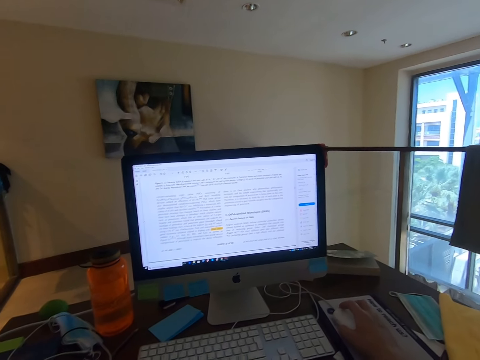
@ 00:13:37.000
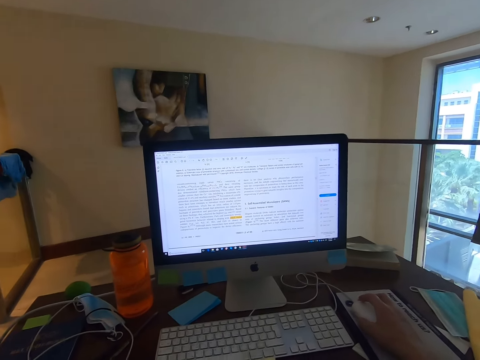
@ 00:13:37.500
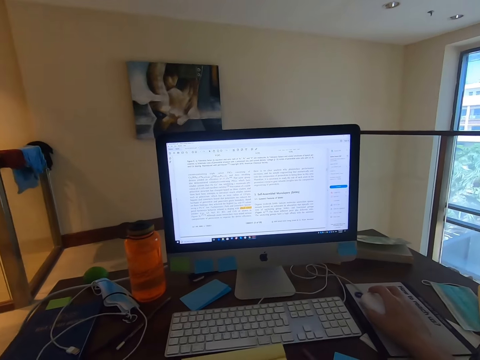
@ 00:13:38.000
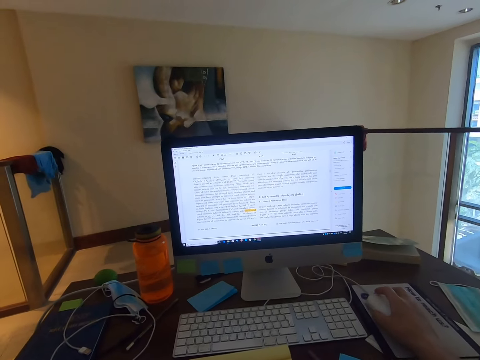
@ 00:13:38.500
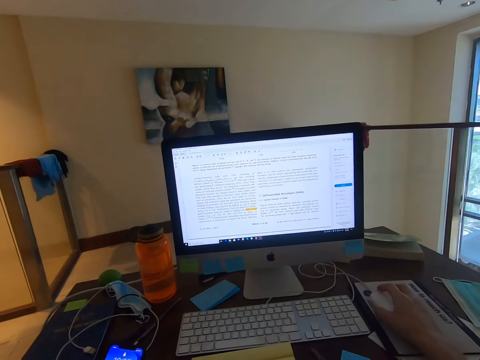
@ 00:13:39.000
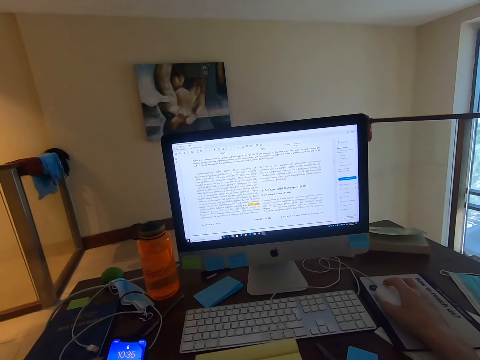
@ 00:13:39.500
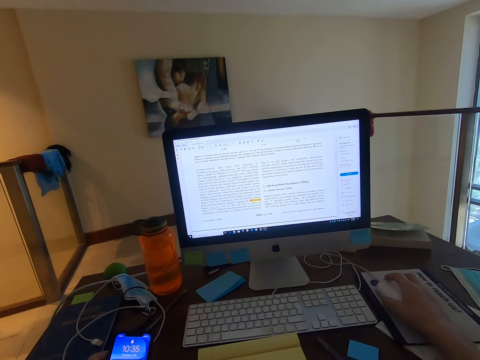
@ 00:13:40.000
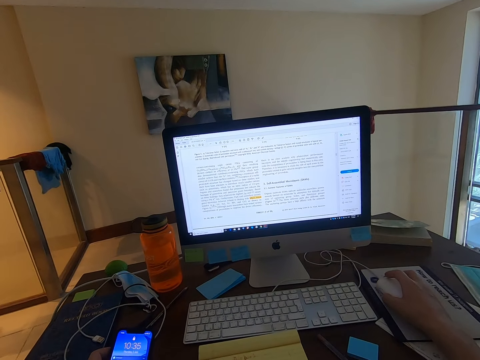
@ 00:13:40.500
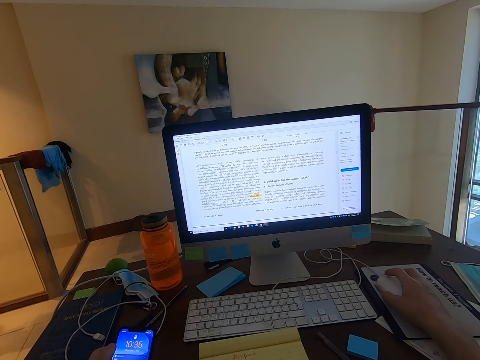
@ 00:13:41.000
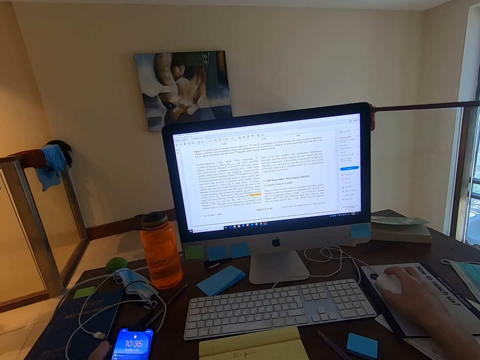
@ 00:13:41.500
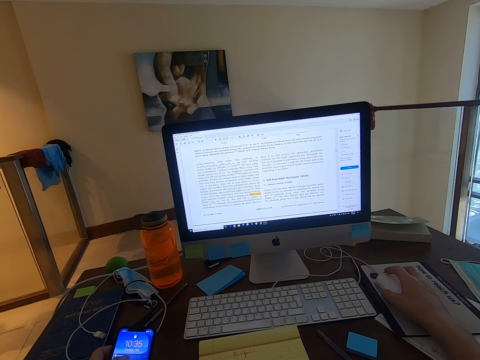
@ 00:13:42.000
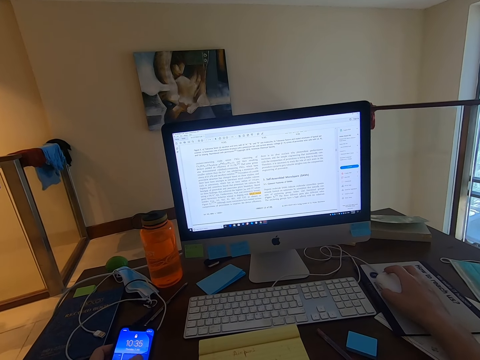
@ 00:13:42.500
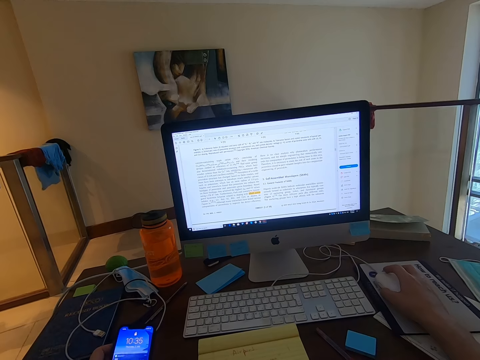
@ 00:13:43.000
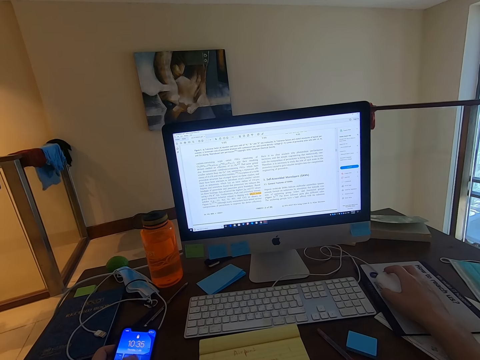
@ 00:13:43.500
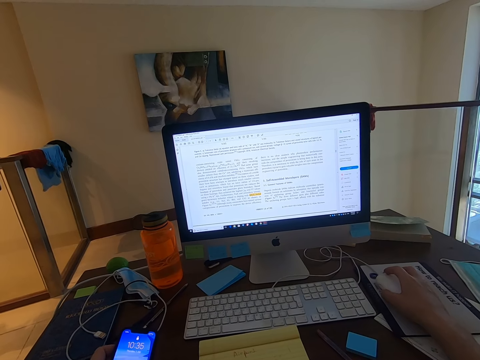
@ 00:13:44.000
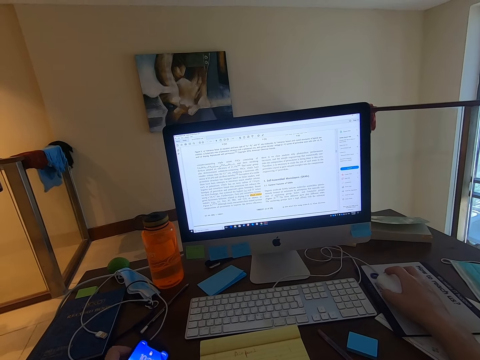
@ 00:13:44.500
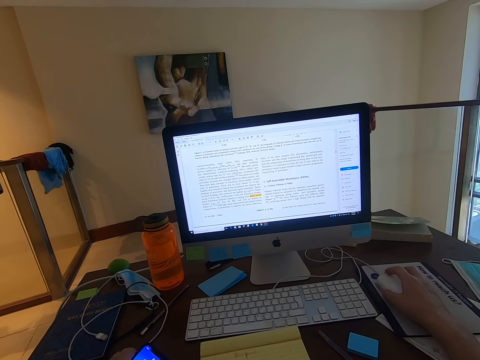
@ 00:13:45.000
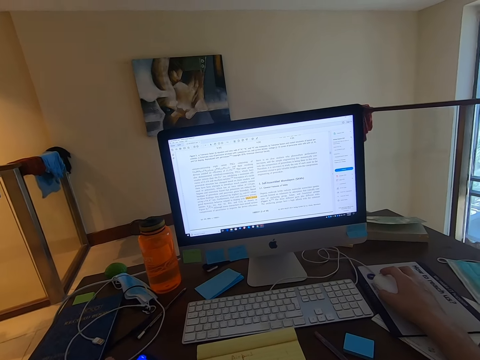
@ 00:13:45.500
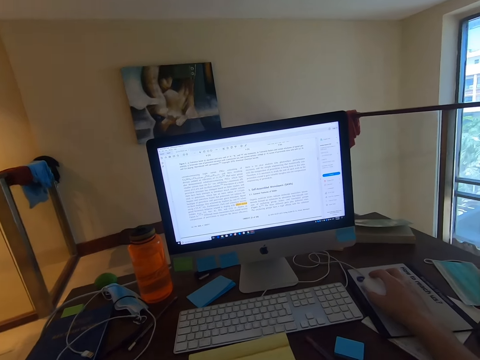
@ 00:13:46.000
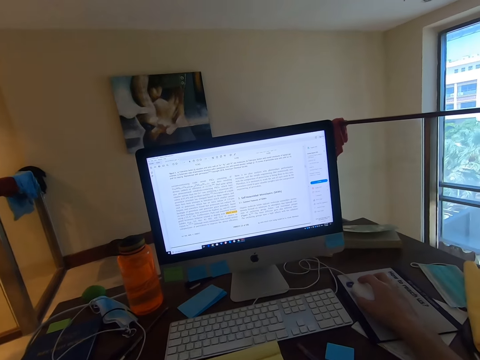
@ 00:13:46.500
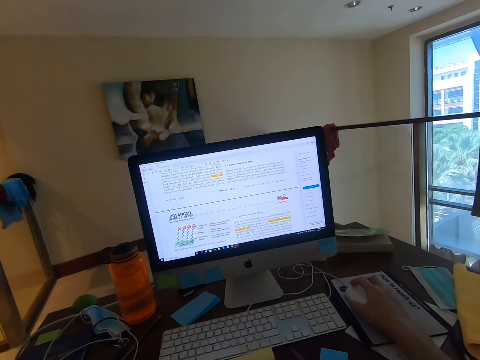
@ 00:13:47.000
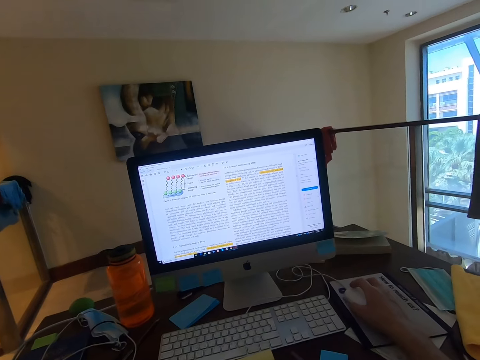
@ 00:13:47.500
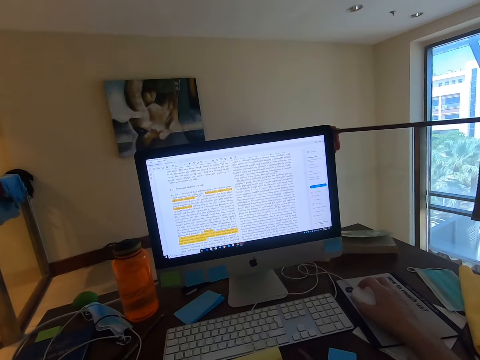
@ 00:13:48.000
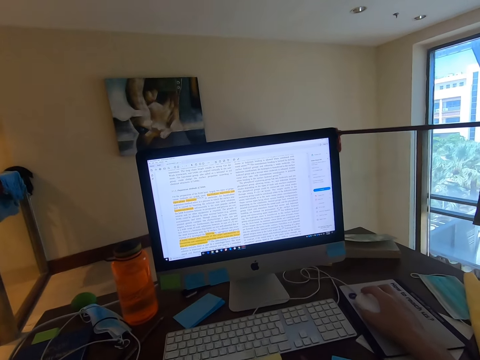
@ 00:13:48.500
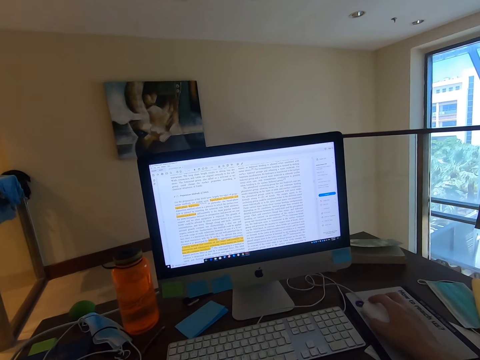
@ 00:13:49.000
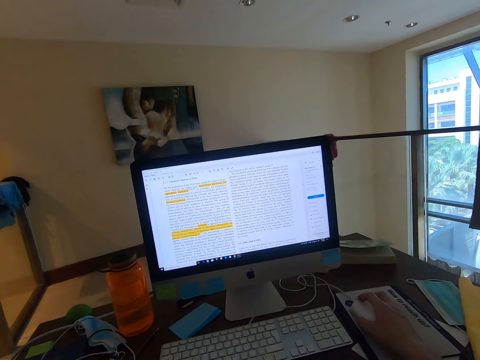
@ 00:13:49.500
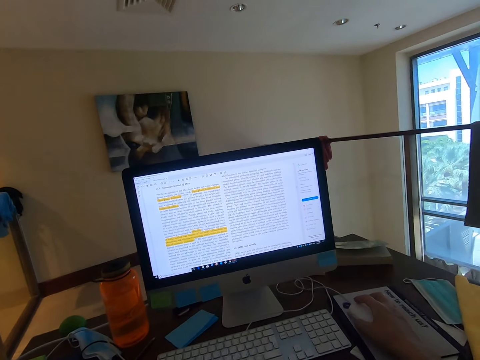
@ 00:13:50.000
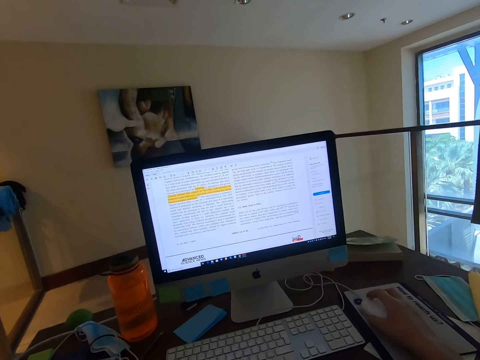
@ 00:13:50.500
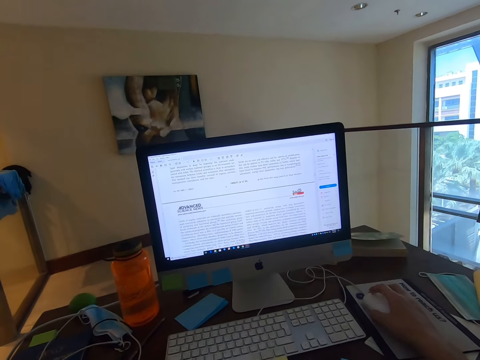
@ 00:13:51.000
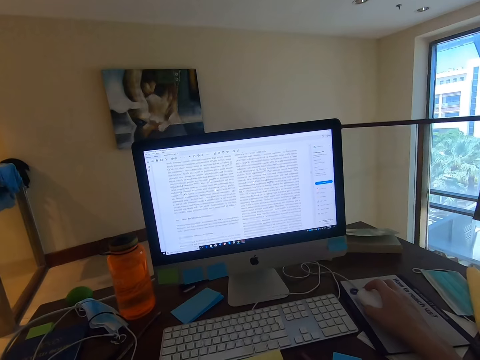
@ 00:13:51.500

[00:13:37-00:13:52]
The camera wearer uses the phone. They stare at the monitor's screen. They operate the computer.

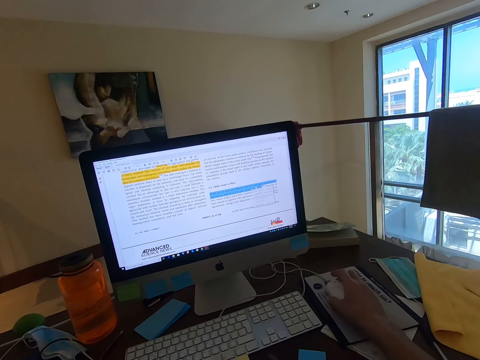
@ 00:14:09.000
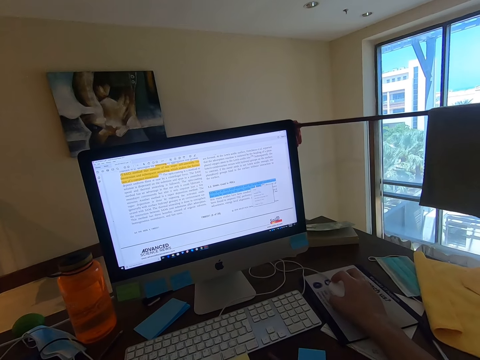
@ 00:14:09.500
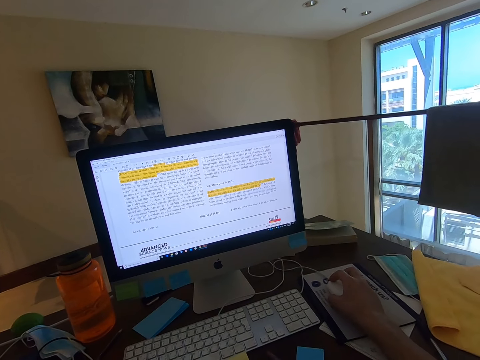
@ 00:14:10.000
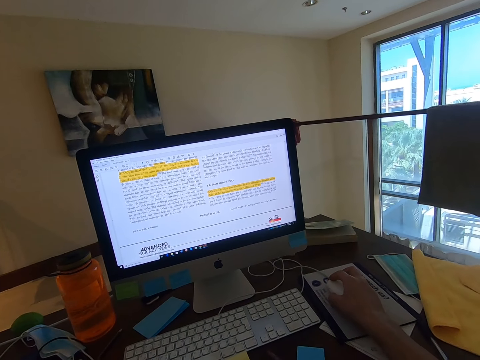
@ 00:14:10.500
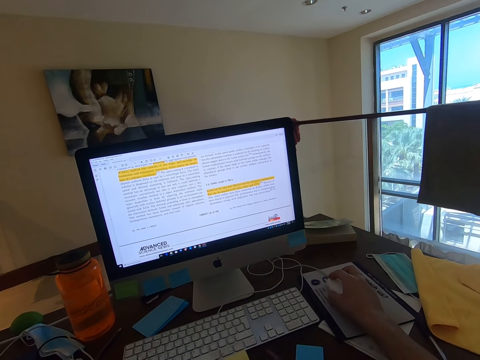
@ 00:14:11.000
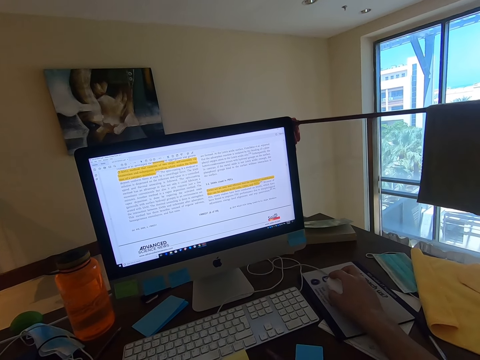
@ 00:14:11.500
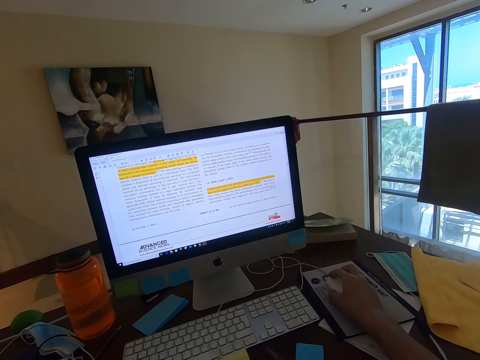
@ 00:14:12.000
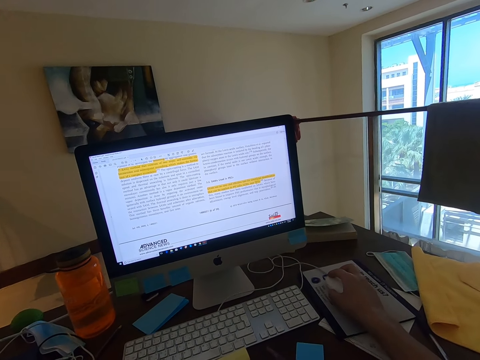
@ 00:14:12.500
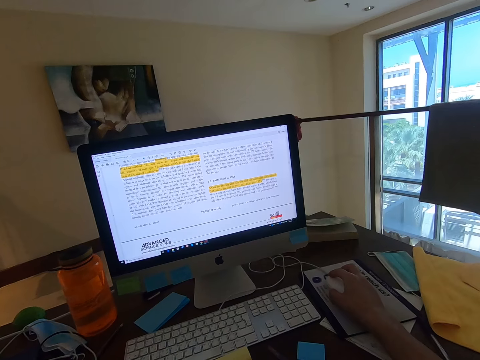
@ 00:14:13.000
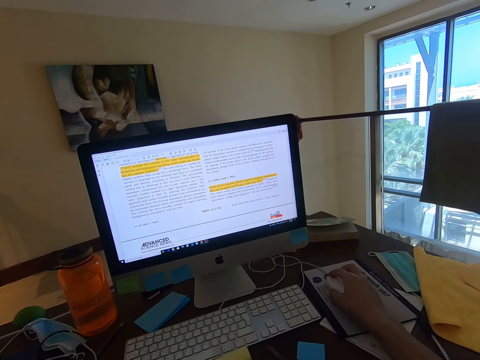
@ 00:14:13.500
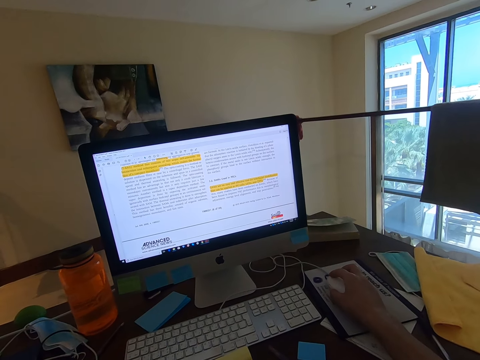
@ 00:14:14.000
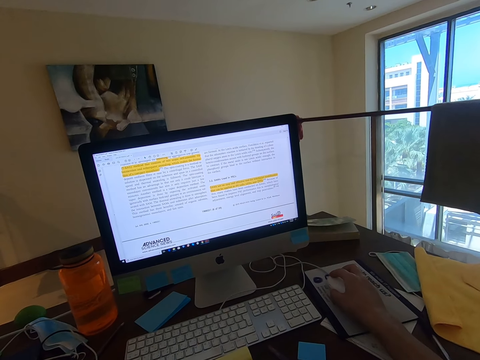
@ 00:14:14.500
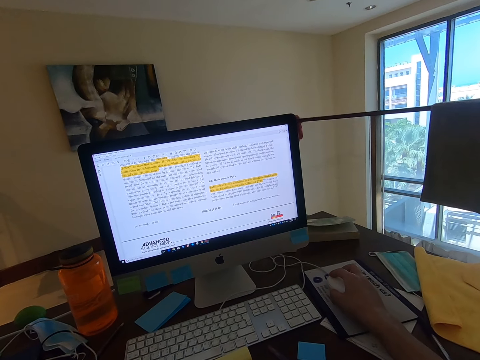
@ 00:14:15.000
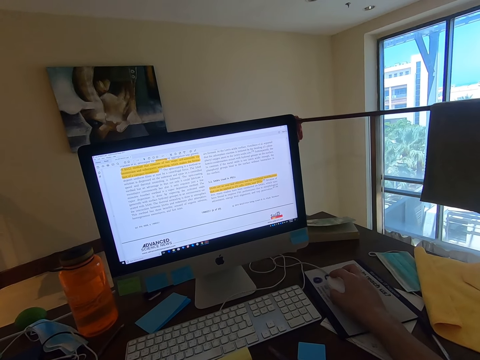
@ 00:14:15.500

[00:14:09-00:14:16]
The camera wearer stares at the monitor's screen.

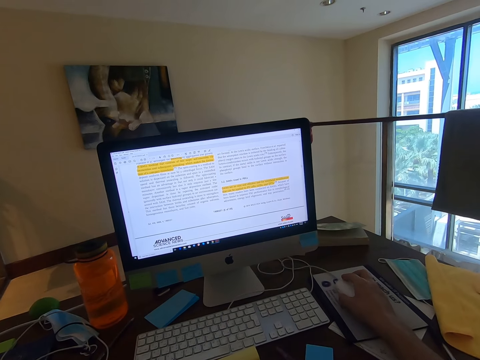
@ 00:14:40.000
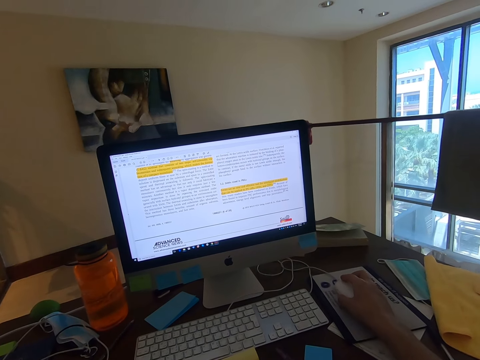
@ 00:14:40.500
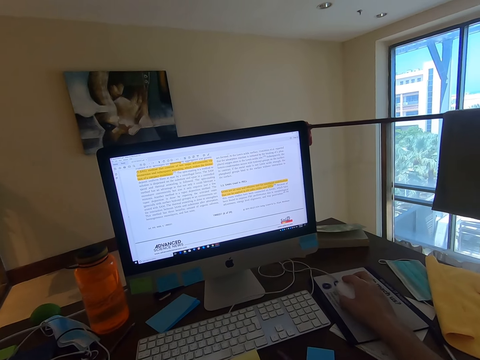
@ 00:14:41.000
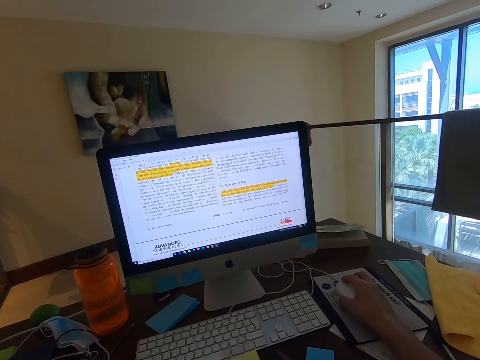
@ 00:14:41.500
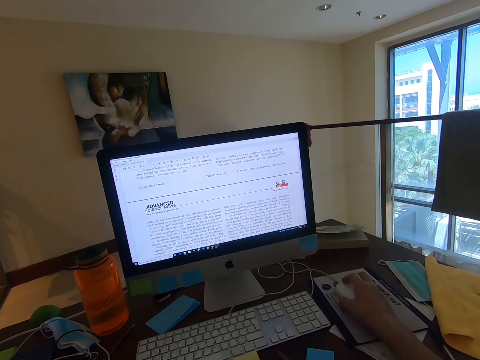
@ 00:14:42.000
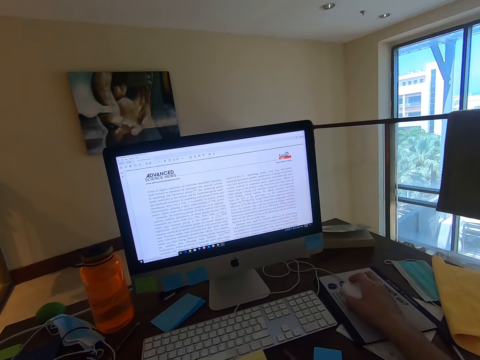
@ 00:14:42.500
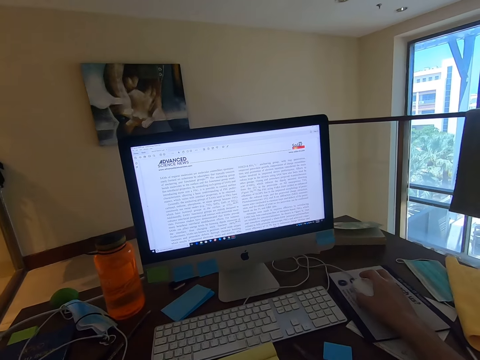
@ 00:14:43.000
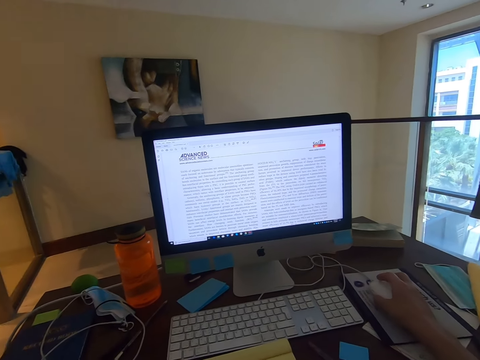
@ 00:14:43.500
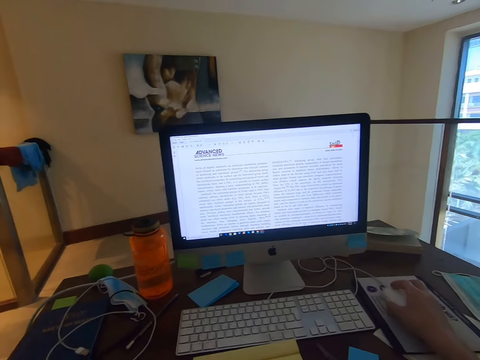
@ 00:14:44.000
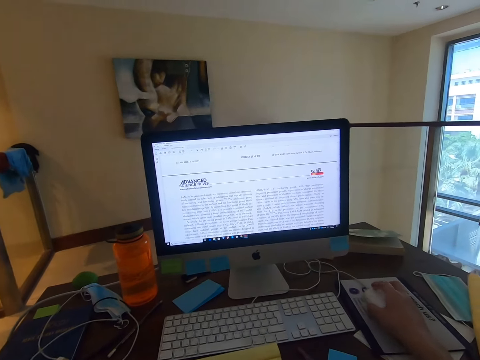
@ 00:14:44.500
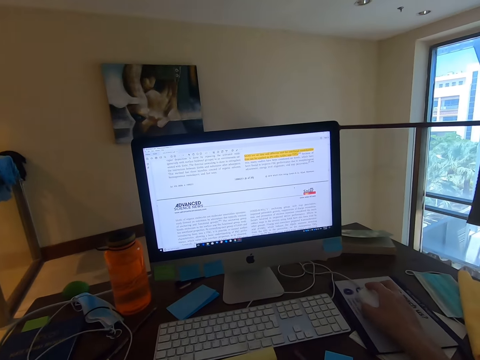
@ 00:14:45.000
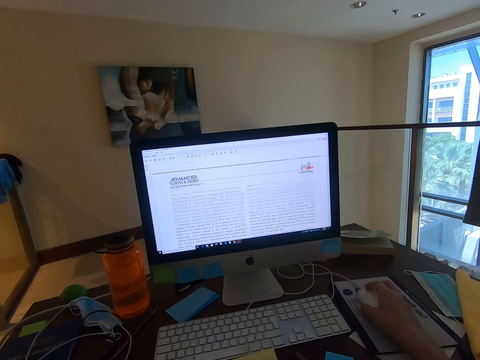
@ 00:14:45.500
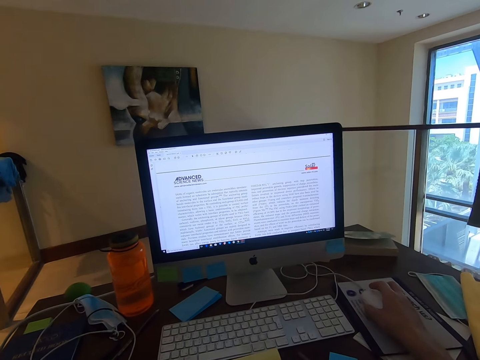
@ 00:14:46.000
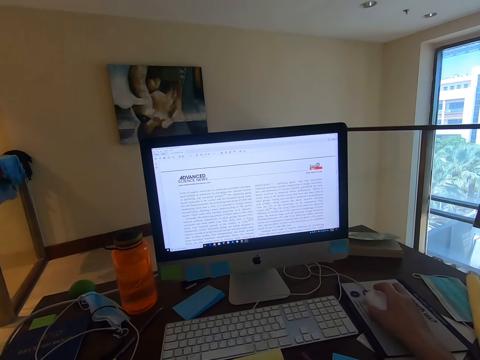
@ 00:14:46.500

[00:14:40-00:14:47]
The camera wearer operates the computer. They stare at the monitor's screen. They operate the computer.
